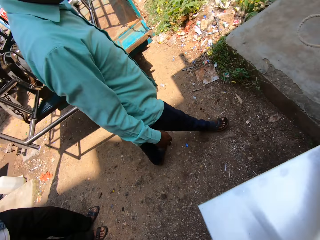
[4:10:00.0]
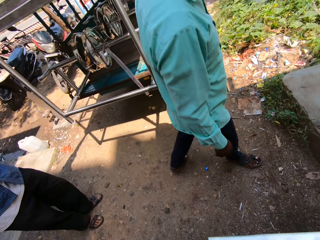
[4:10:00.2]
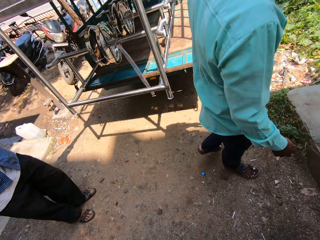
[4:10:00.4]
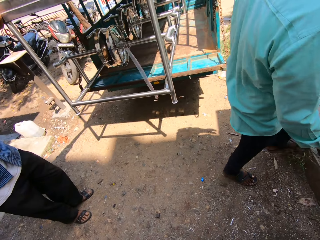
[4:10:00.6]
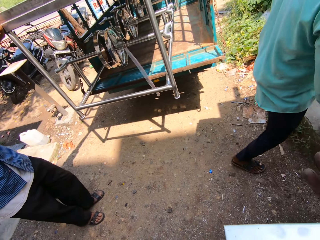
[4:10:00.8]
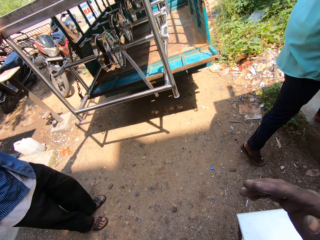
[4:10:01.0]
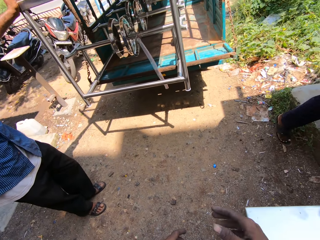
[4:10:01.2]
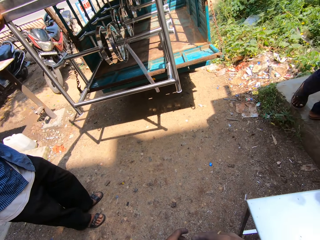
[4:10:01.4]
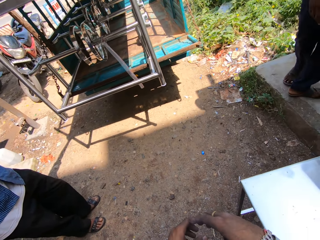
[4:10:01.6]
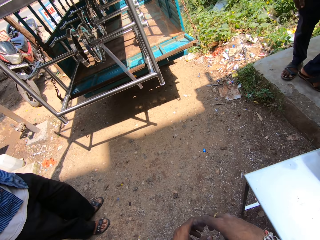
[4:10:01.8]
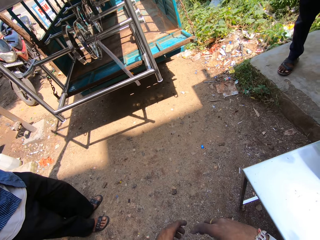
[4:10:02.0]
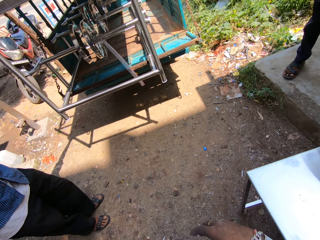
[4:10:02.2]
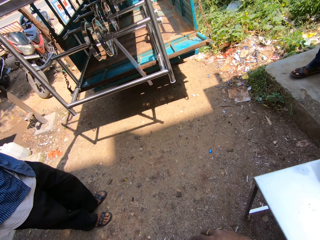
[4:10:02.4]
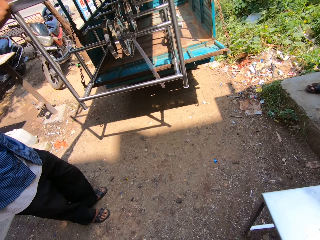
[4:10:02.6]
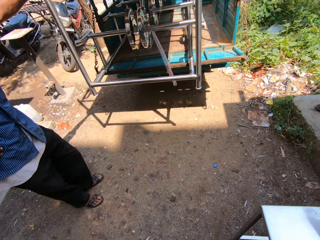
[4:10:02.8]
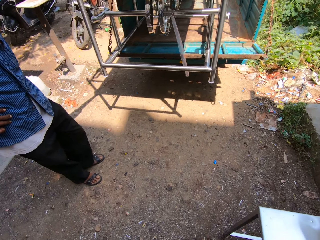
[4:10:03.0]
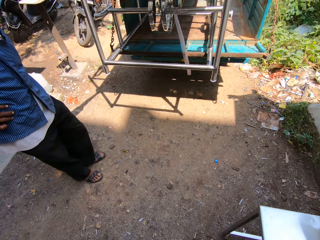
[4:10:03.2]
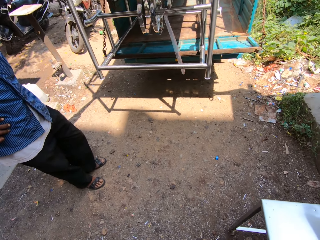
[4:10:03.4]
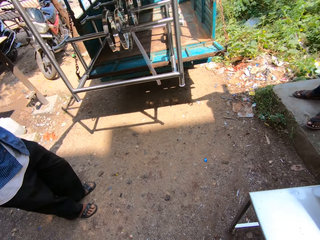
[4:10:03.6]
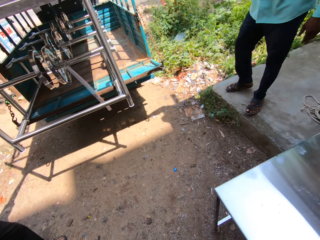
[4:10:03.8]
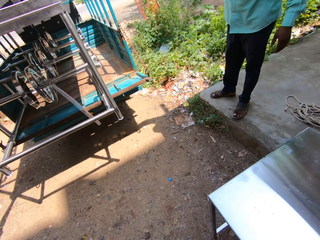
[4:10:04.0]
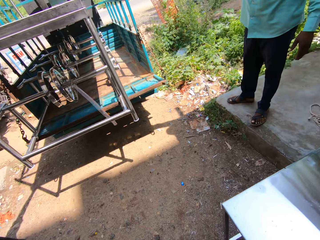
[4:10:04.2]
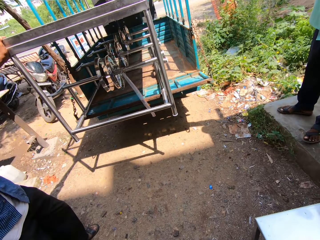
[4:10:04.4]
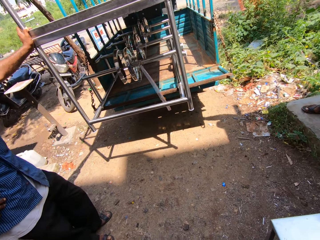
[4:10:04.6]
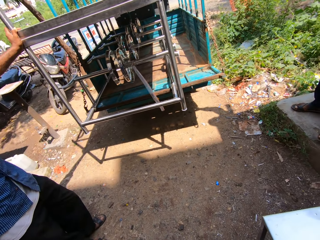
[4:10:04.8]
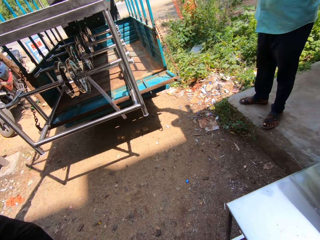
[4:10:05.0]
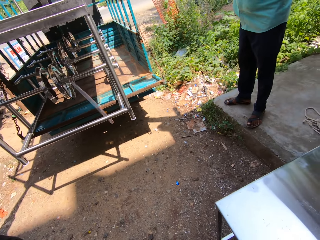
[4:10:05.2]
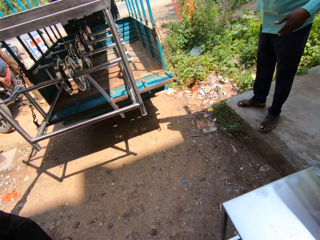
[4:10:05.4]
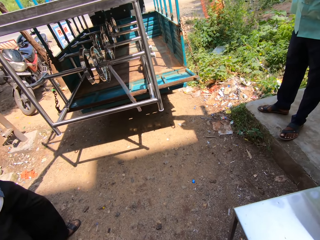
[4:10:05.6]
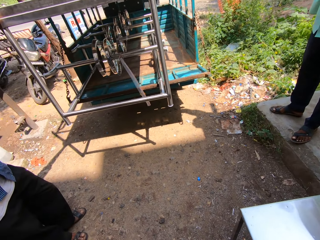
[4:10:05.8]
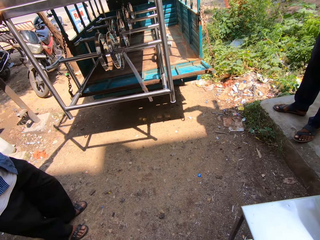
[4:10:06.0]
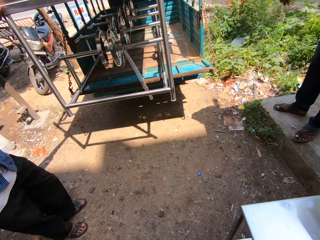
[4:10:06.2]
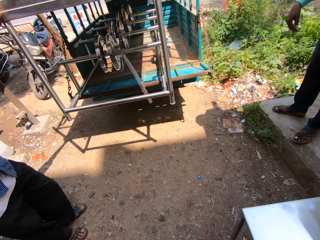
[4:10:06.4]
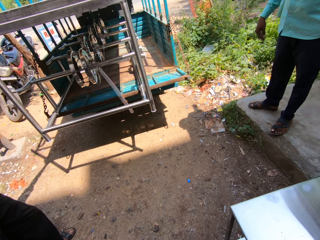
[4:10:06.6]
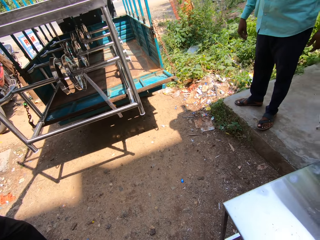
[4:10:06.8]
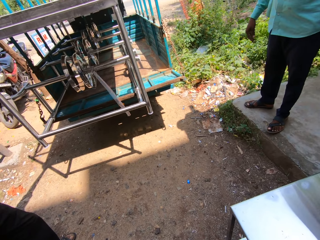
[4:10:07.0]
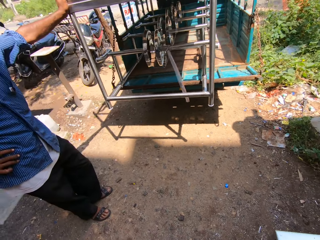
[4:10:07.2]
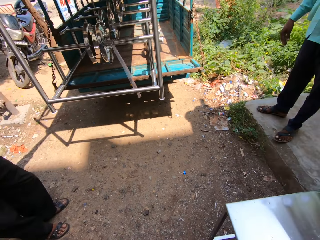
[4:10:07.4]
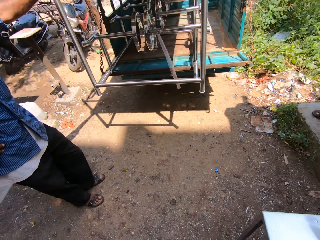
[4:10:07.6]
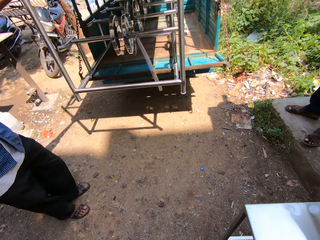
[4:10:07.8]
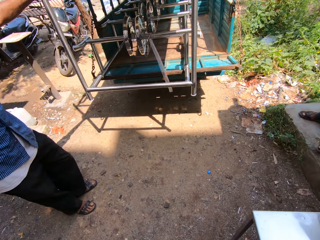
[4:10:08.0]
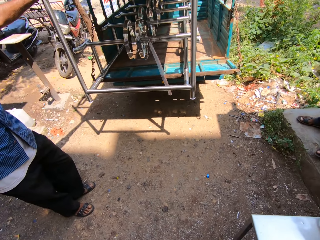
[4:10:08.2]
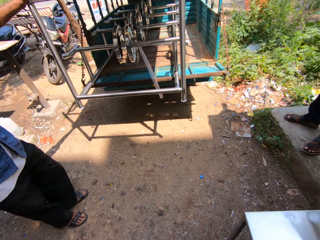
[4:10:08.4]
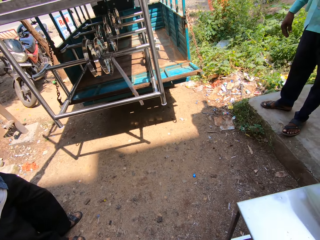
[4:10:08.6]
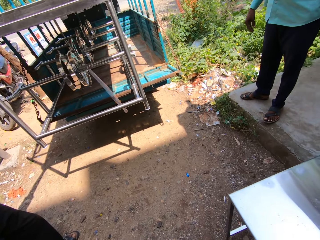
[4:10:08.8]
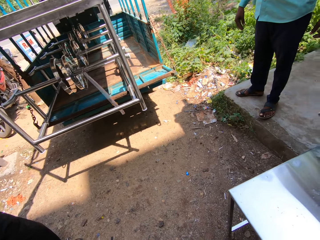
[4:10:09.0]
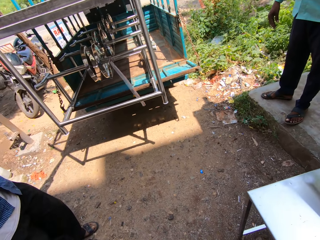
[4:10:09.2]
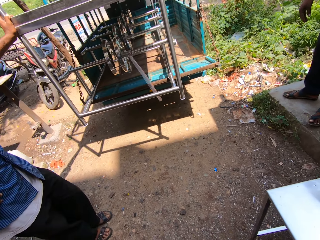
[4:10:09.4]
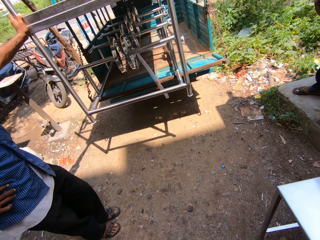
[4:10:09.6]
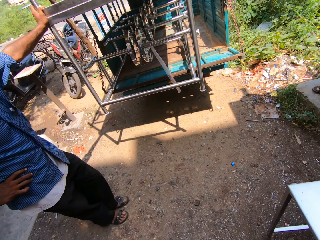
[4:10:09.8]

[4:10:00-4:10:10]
The camera wearer throws the rope. They converse with a man and look around. The man talks to the camera wearer. The camera wearer converses with the man and another man. They look around. They look around again. The first man talks to the other man. The camera wearer looks around. The other man talks to the first man.

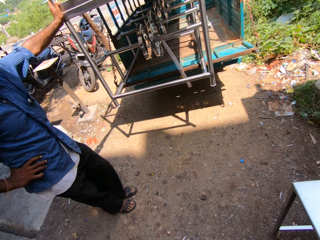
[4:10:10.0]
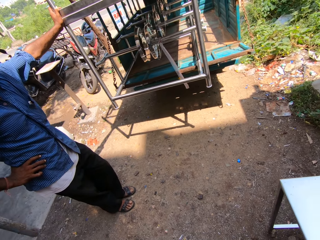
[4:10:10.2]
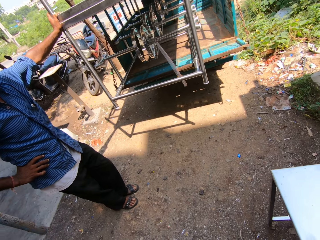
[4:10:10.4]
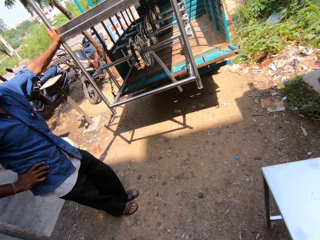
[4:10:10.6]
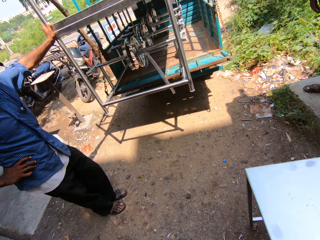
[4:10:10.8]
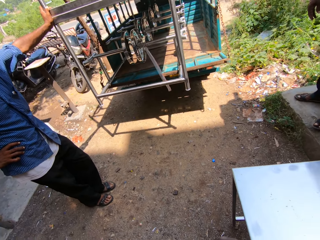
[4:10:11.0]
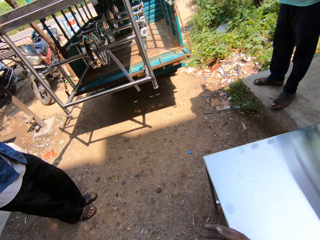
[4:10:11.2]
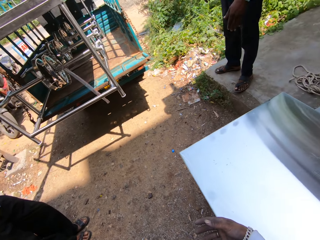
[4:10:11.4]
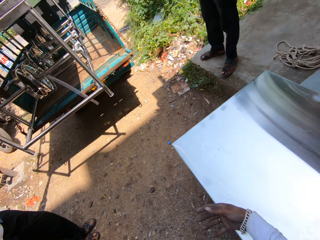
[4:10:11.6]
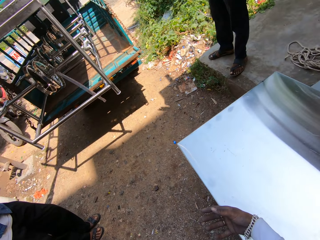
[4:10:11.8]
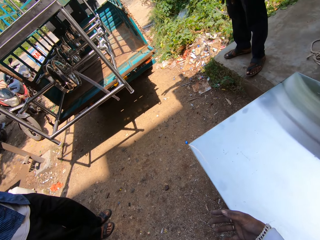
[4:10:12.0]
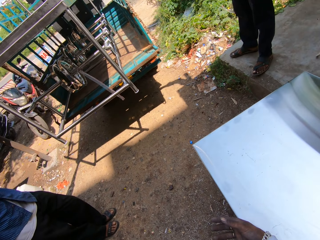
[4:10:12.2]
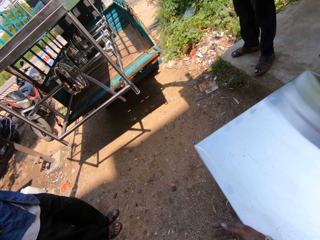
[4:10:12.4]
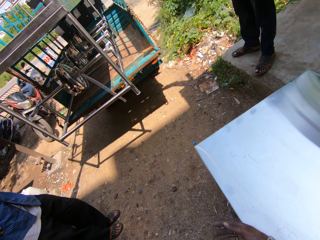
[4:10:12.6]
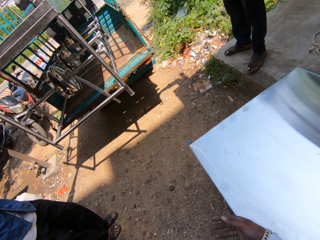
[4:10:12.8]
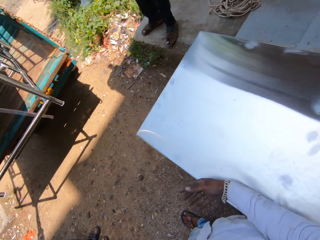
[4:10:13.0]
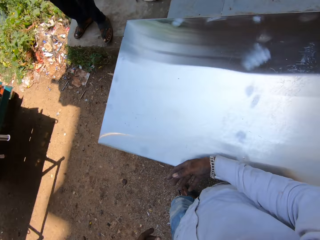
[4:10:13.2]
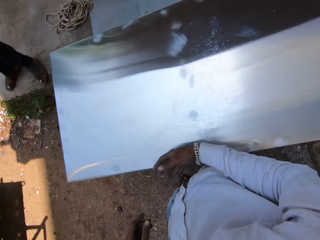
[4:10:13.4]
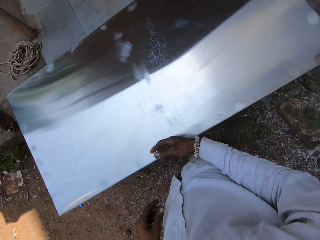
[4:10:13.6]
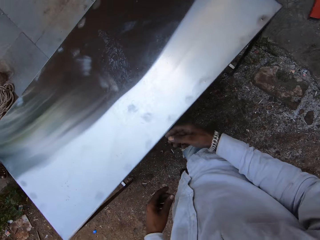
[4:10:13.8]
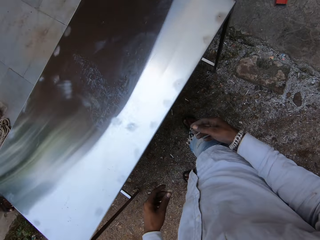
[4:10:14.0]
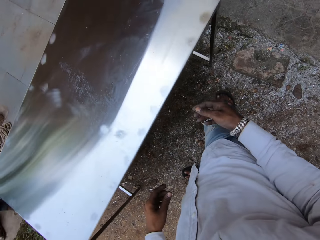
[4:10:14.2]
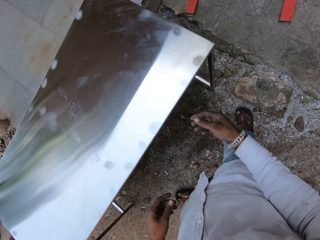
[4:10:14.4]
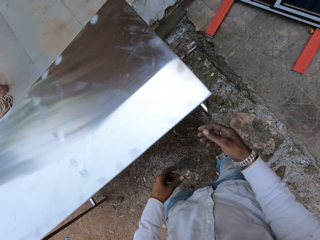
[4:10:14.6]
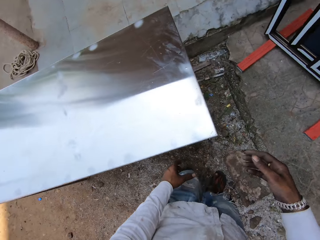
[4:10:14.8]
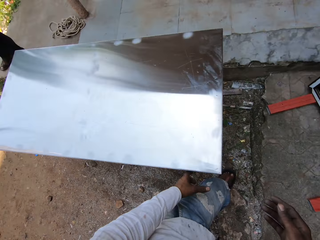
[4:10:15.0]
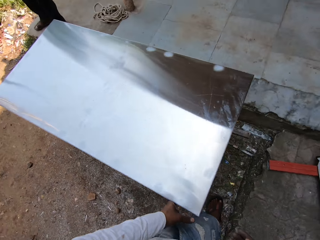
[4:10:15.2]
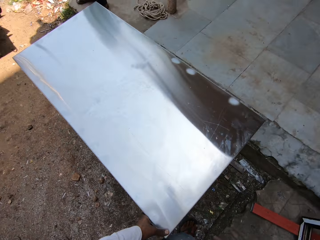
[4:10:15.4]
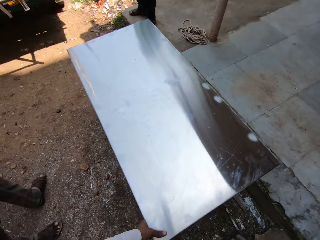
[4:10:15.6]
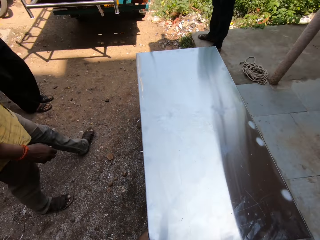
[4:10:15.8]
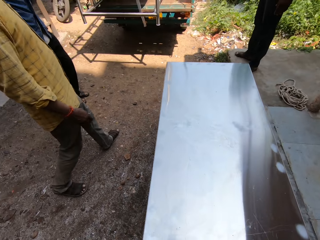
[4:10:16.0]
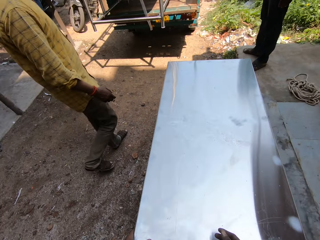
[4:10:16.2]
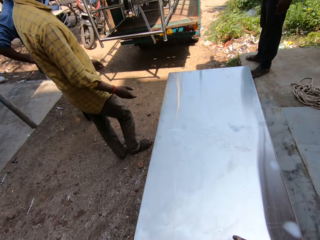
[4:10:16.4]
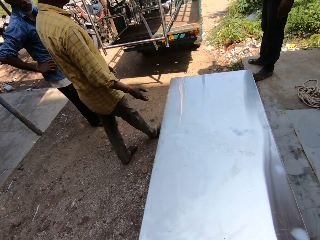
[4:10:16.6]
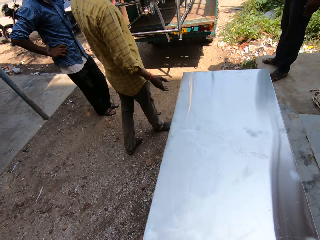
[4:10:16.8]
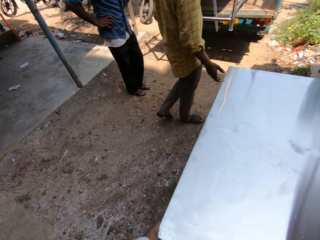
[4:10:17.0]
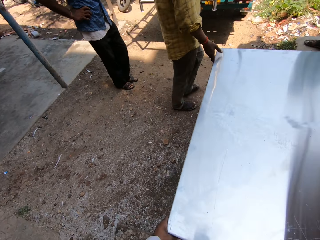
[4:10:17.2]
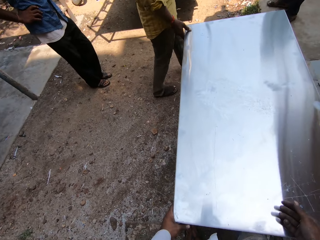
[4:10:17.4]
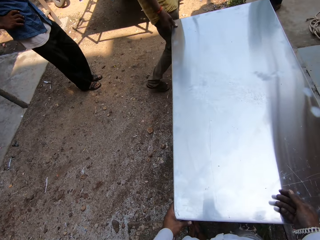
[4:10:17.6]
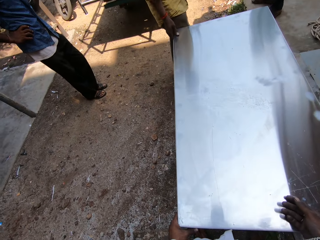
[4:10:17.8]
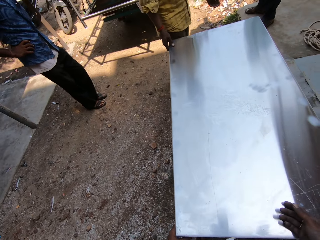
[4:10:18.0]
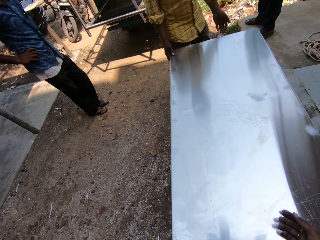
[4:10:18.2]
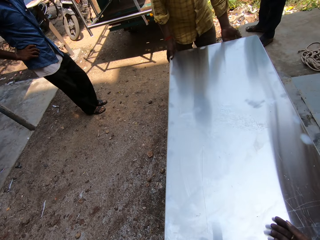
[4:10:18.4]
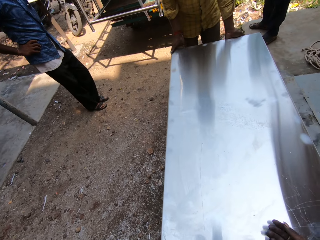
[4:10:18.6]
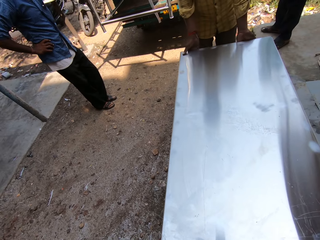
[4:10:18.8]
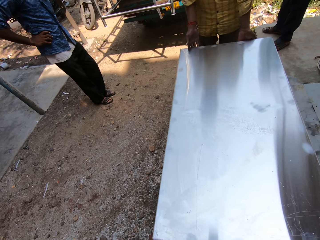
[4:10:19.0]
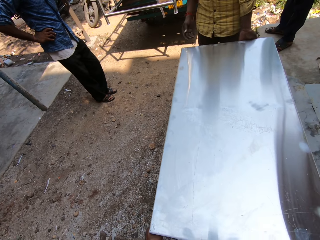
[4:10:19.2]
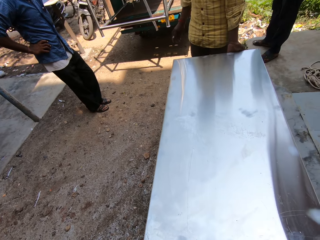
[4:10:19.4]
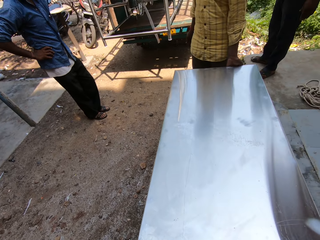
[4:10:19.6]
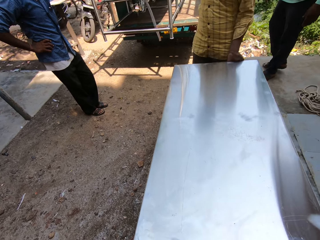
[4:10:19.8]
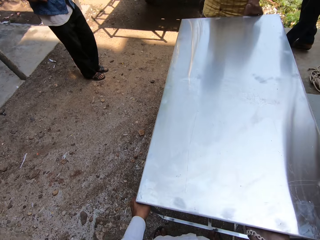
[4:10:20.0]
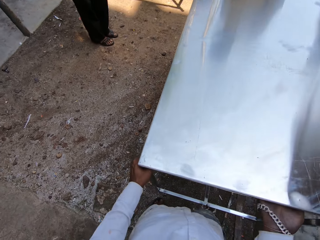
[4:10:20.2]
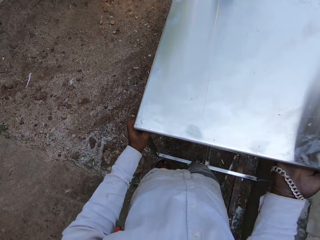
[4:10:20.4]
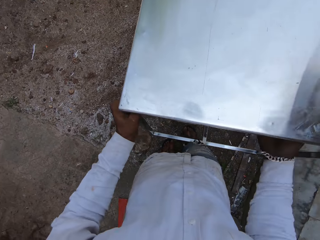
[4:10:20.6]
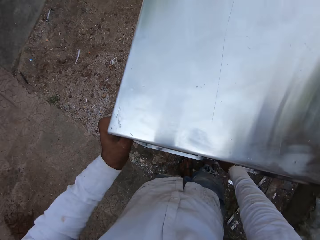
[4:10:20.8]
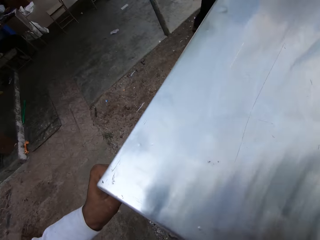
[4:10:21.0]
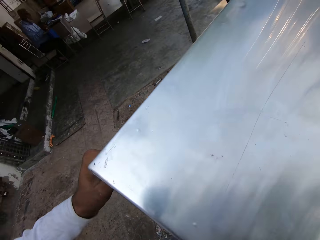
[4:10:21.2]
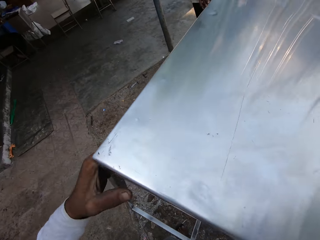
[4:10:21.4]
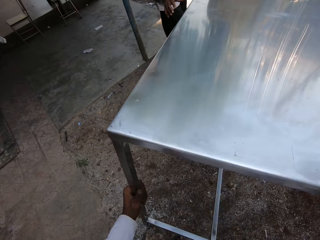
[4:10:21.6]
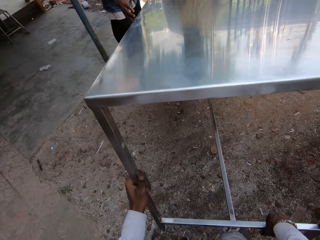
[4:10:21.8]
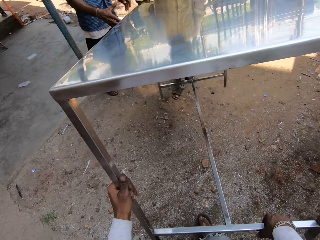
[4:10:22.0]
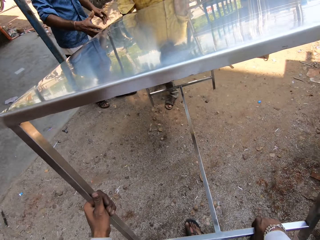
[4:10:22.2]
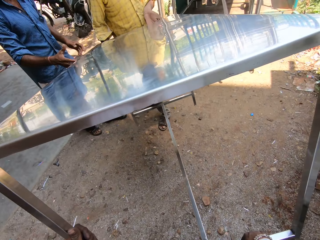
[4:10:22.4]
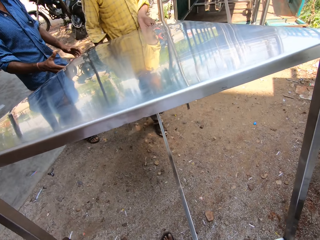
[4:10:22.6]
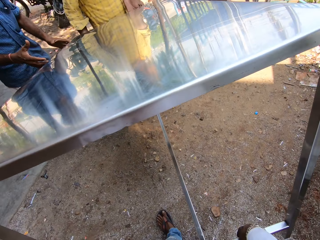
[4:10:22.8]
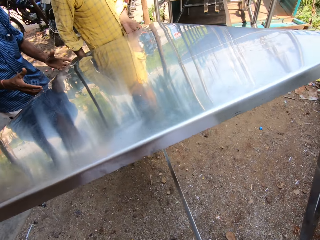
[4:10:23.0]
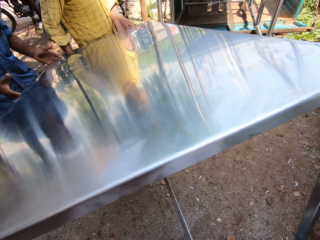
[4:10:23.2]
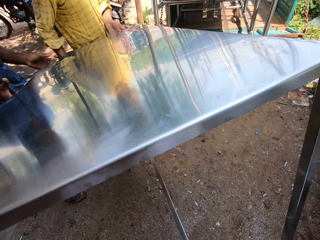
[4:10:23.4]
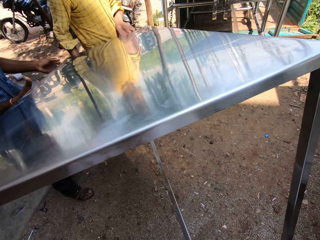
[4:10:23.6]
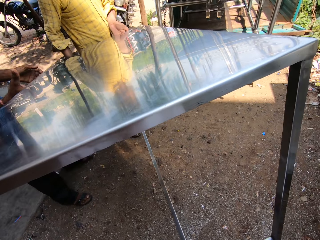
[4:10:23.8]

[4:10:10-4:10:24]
The camera wearer looks around. A man talks to another man. The other man talks to the camera wearer. The camera wearer looks around and talks to the other man. They walk on the ground. They look around. A man touches a steel table. The man carries the steel table. The camera wearer walks on the ground and carries the steel table from the ground. They walk on the ground and carry the steel table from the ground. A man talks to the camera wearer.
